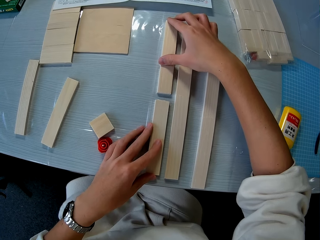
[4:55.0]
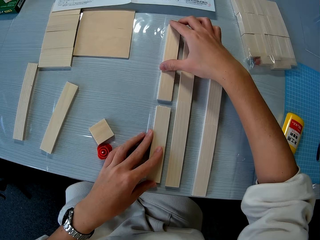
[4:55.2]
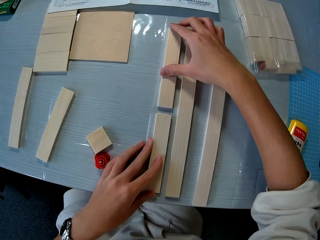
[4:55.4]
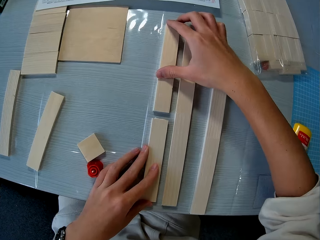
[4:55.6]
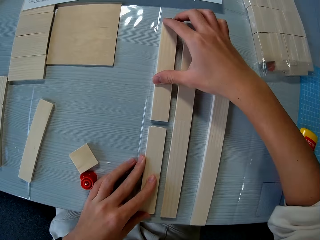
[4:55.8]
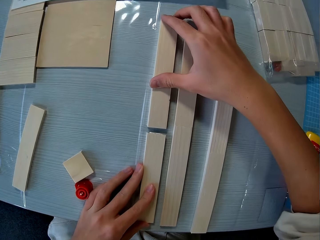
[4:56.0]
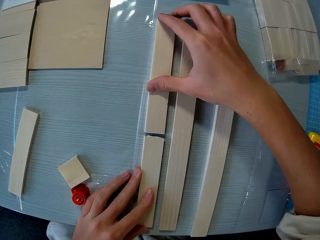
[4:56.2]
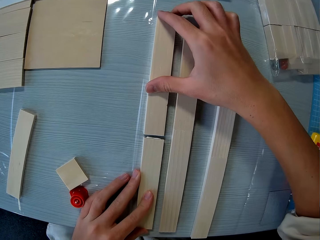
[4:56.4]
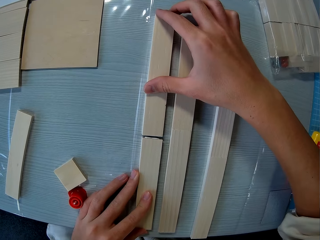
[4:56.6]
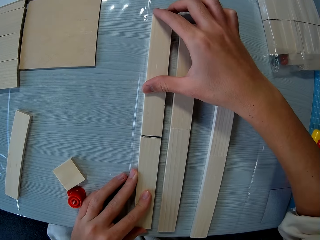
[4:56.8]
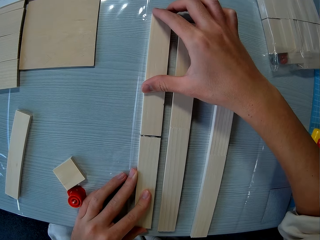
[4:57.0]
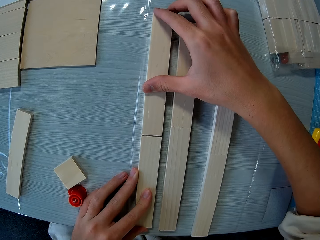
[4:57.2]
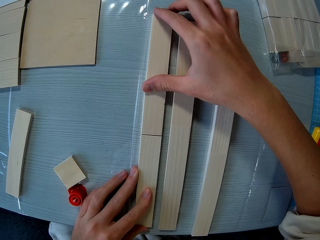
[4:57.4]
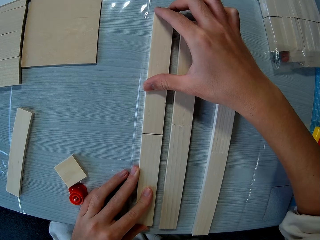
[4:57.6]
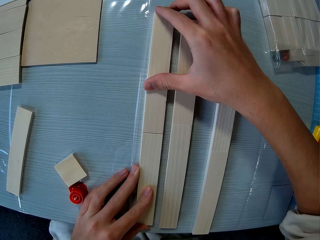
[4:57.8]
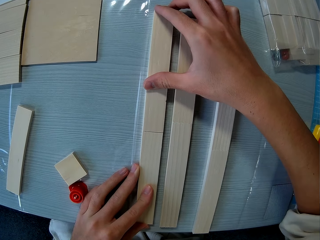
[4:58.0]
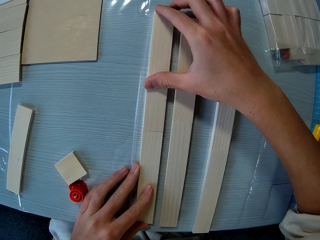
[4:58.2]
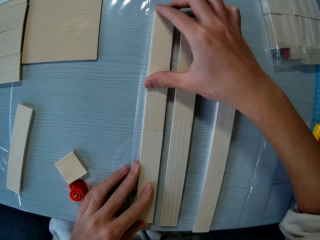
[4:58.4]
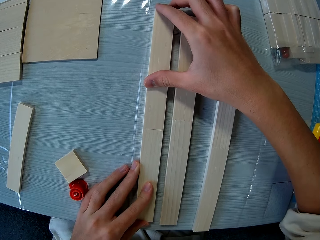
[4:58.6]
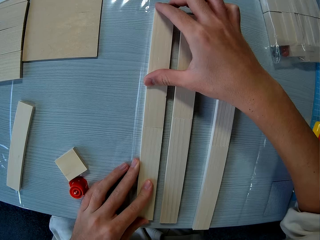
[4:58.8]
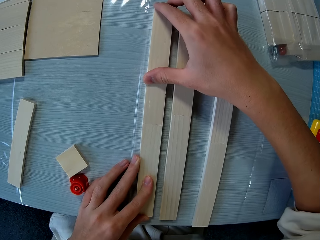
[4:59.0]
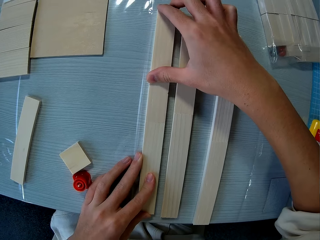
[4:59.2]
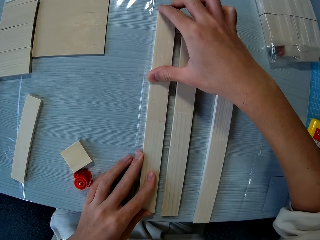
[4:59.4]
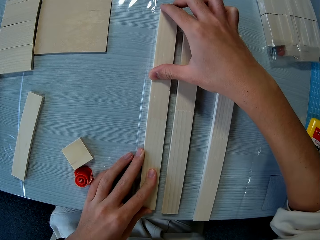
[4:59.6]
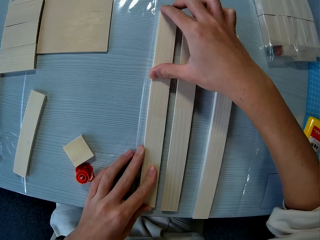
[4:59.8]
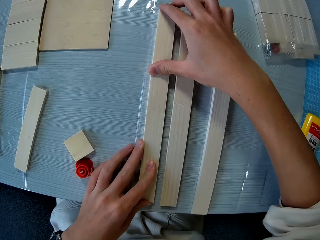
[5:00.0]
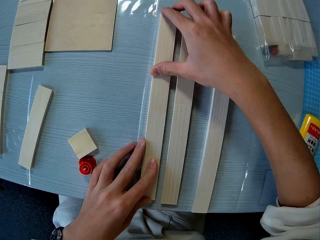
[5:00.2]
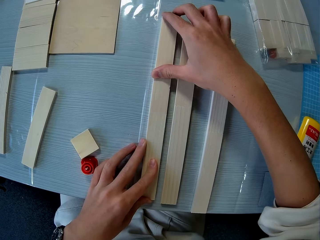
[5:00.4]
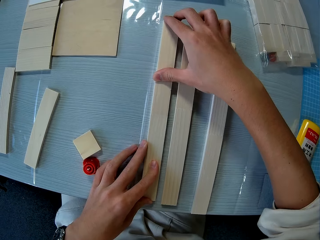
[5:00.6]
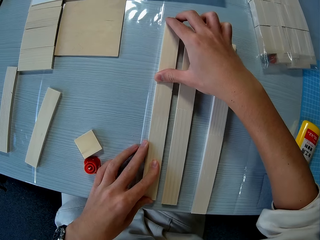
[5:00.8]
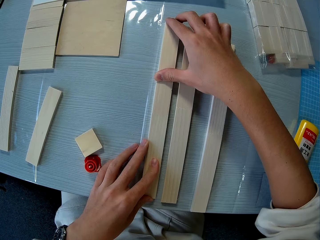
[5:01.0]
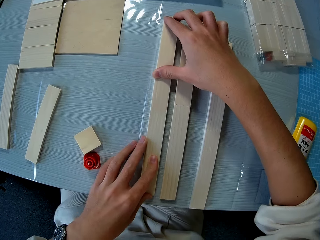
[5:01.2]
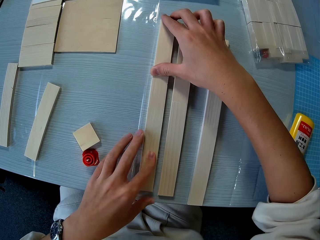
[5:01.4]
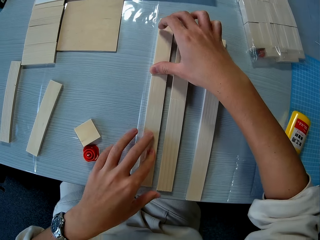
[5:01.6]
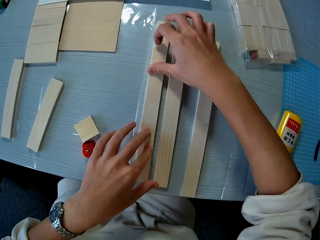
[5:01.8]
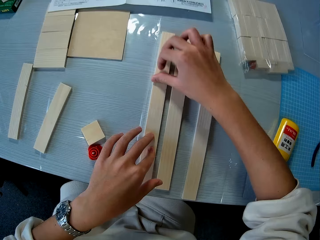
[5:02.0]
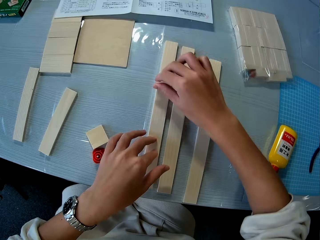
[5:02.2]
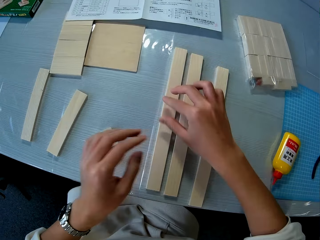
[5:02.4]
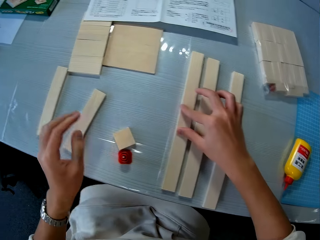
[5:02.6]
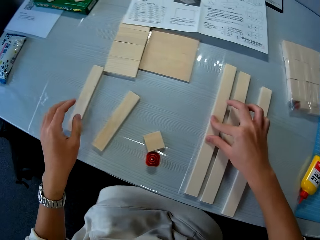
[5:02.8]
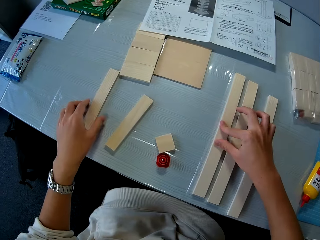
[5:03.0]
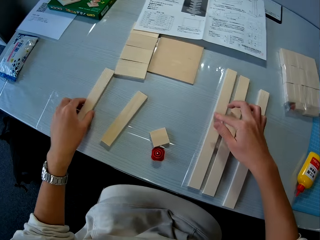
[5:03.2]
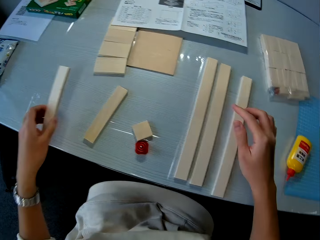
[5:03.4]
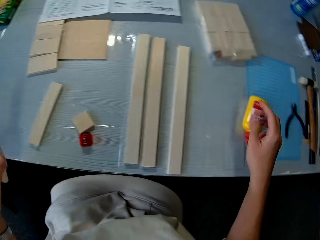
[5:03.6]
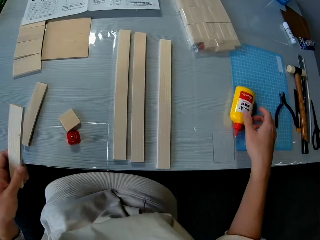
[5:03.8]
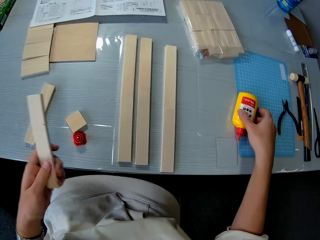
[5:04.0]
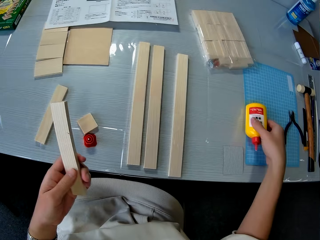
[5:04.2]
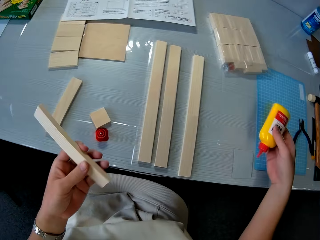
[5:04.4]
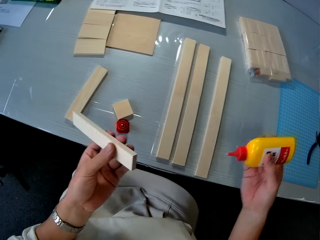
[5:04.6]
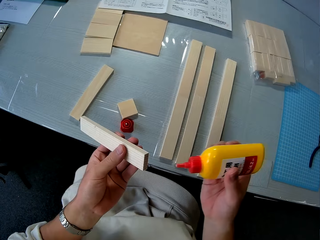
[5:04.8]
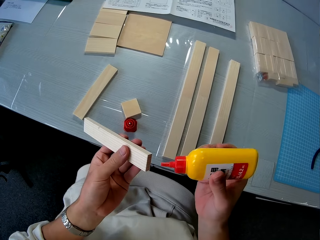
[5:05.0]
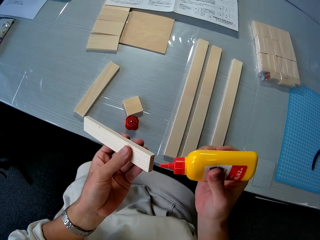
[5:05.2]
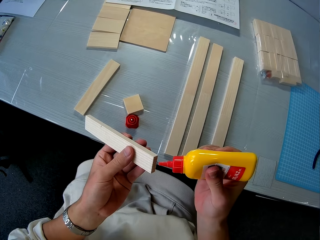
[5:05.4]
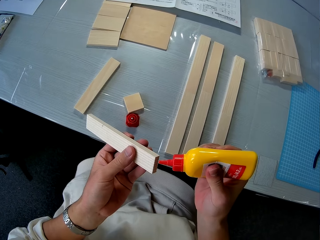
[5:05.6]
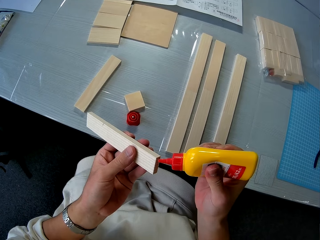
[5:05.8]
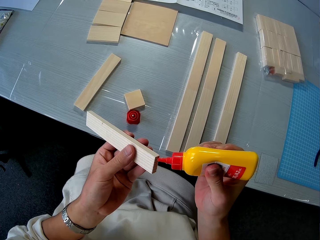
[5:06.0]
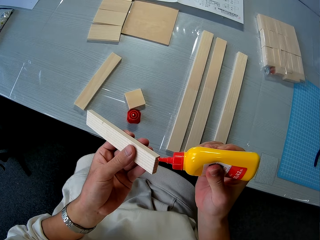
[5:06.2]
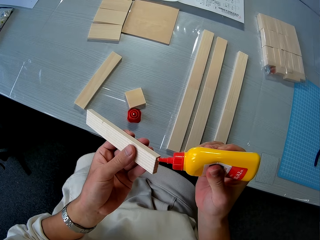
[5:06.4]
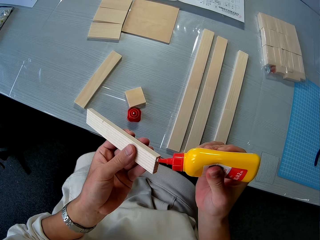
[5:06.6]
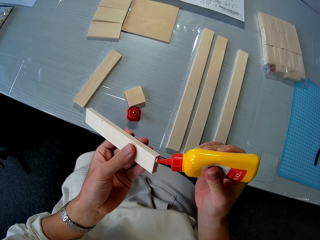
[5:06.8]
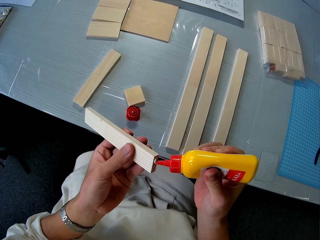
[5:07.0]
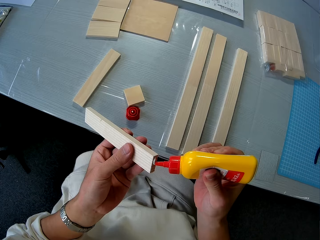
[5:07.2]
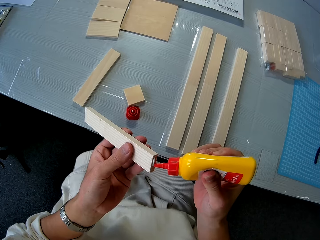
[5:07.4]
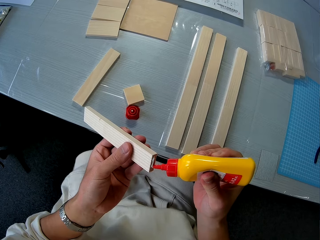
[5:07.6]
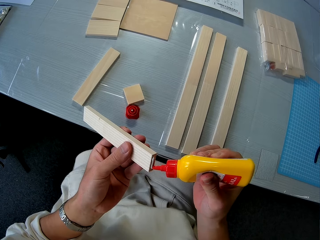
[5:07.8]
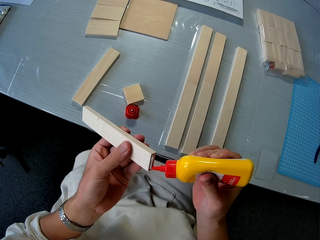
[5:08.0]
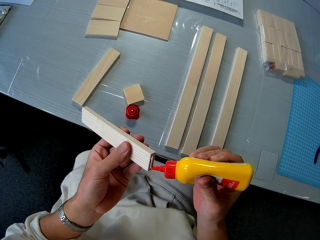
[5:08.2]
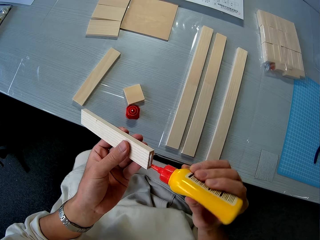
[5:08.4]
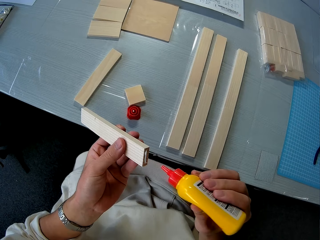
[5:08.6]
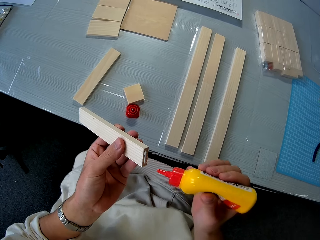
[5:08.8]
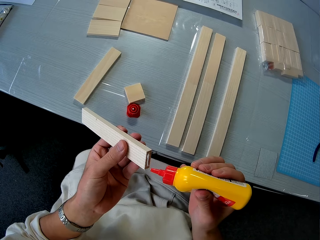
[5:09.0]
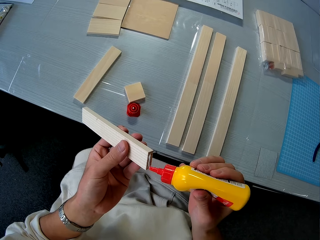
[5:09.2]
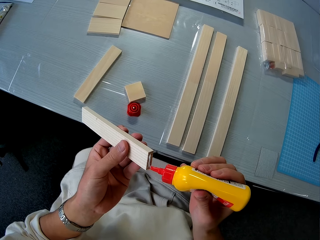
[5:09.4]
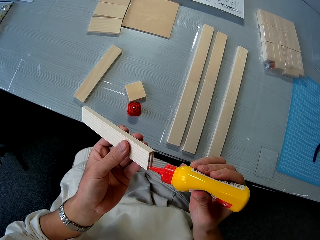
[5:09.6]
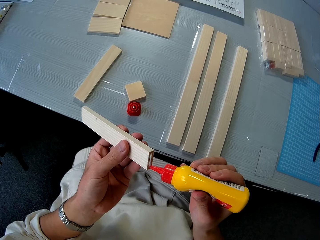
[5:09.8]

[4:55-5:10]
The camera wearer glues the pieces of wood together with both hands. He picks up another piece of wood on the table with his left hand. He picks up the bottle of glue with his right hand. He pours glue on the piece of wood.

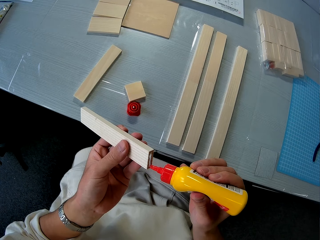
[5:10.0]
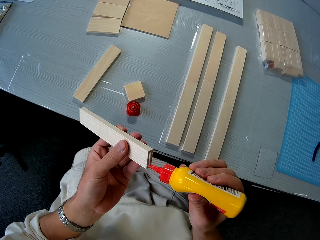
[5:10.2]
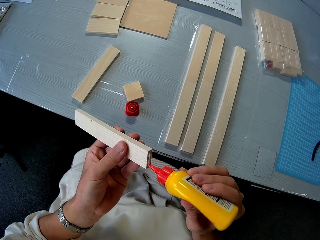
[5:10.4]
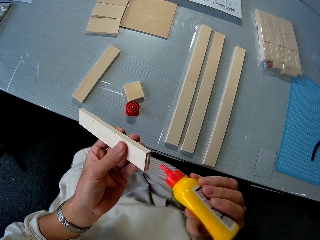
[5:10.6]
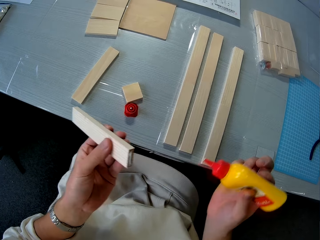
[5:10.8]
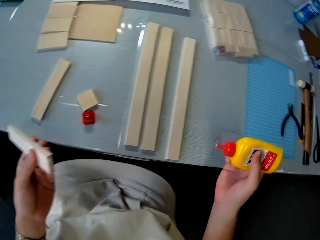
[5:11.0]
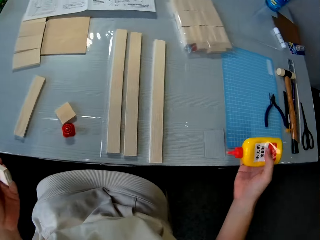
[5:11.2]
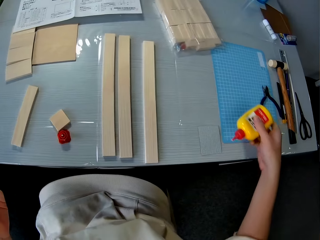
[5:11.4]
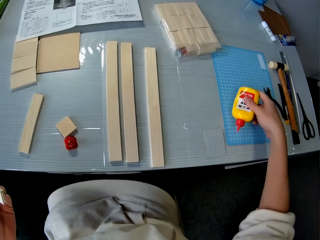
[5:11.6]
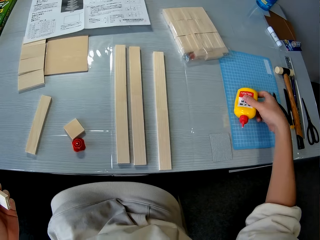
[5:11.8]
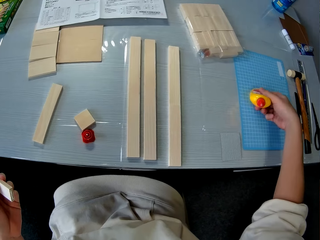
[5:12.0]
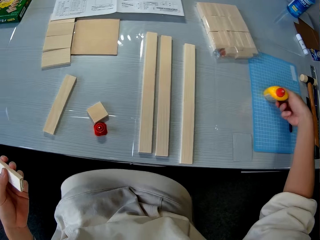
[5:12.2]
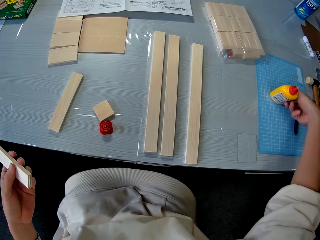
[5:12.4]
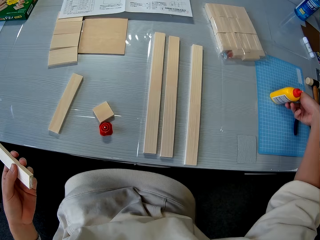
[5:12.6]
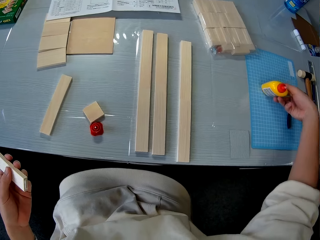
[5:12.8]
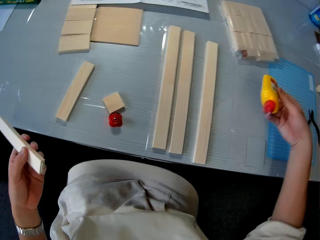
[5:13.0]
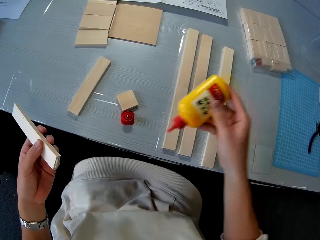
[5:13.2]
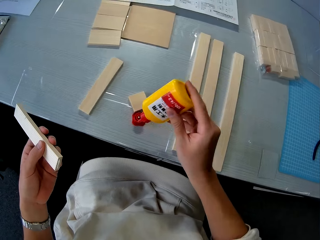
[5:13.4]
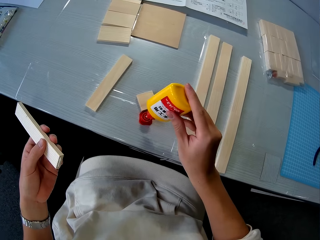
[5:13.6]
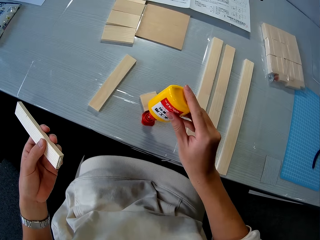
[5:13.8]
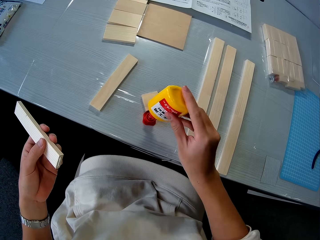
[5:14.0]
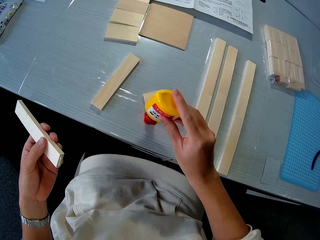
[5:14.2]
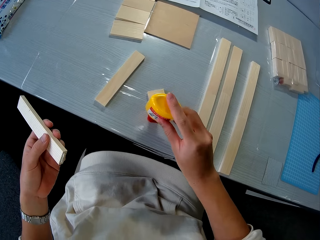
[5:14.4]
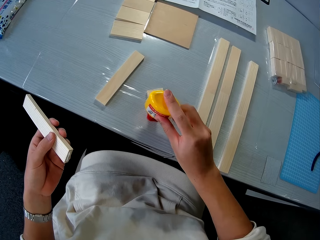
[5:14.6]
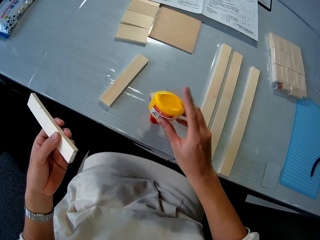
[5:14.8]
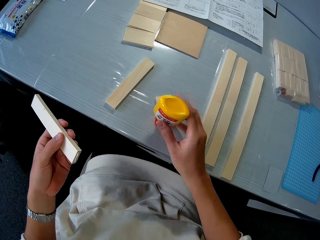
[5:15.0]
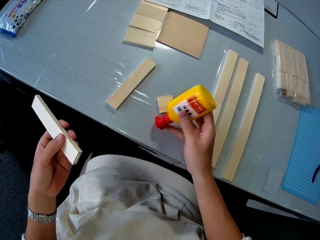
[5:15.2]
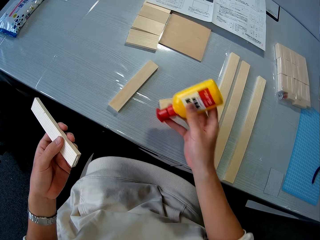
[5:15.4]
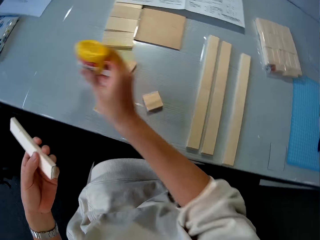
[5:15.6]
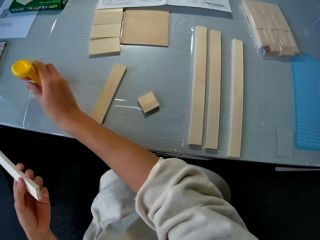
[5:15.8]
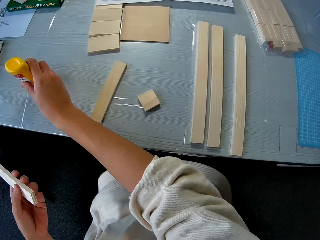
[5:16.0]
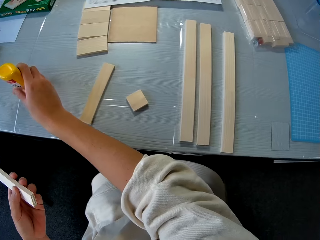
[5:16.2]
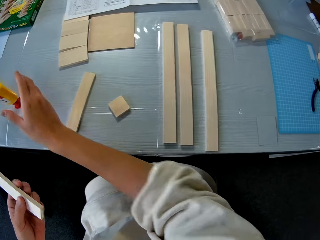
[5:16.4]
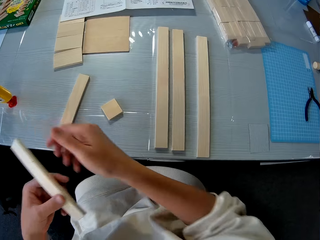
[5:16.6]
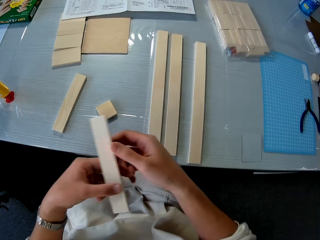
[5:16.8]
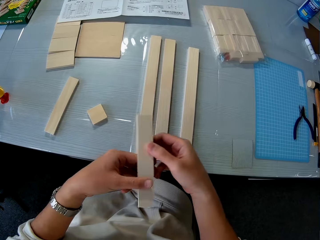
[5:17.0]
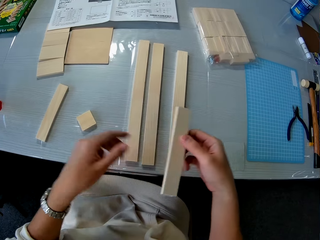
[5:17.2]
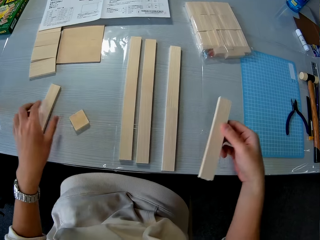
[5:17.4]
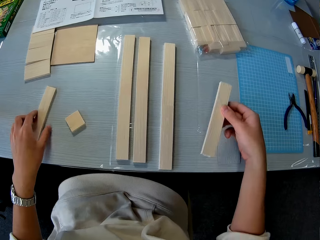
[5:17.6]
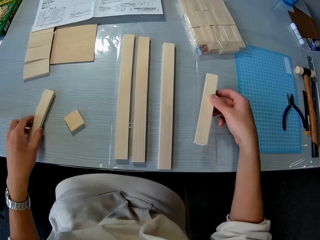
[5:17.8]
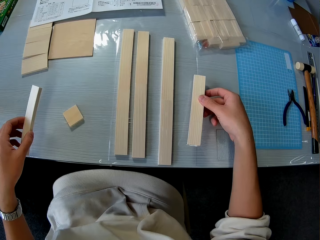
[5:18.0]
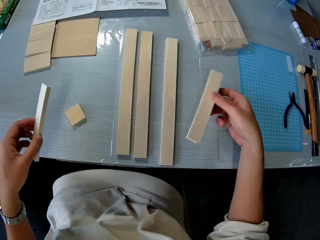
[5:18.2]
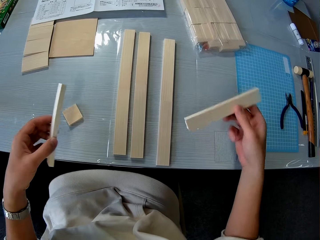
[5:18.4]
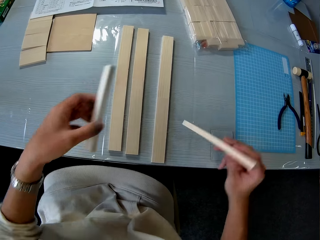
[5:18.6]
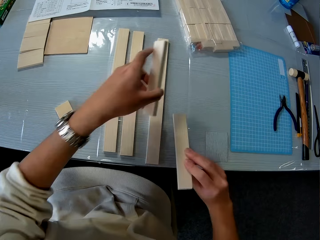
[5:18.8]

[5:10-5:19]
The camera wearer places the bottle of glue slightly on the table. He picks up the glue. He covers the bottle of glue with his right hand. He moves the bottle of glue to another side of the table. He puts down the glue. He passes the piece of wood to his left hand. He picks up another piece of wood on the table with his left hand.
